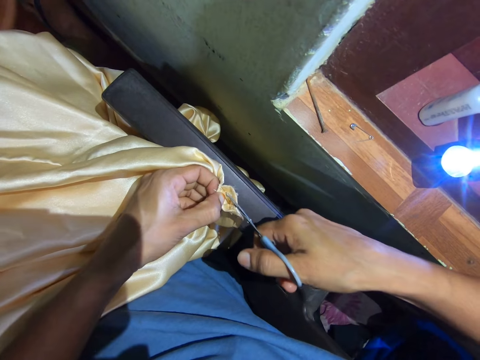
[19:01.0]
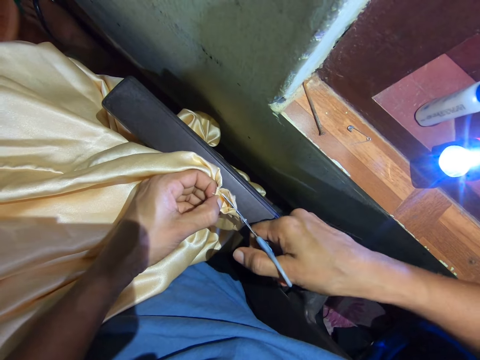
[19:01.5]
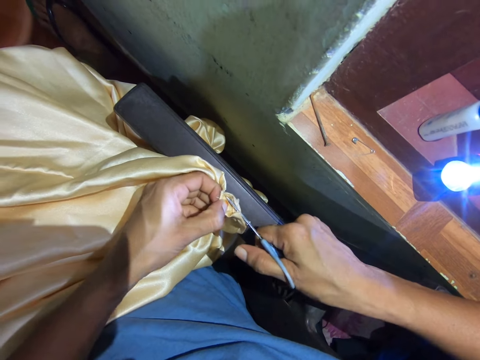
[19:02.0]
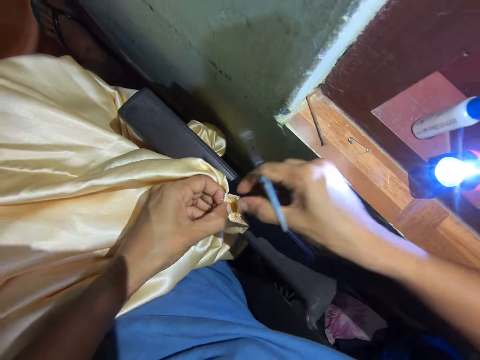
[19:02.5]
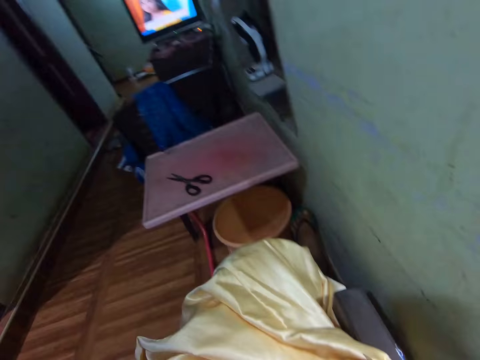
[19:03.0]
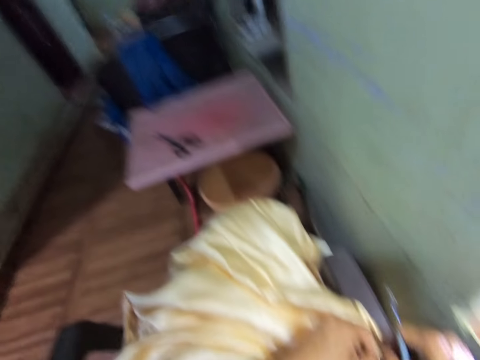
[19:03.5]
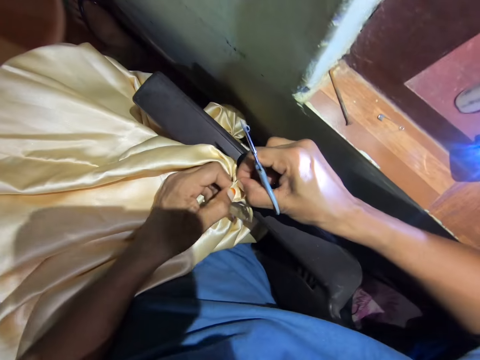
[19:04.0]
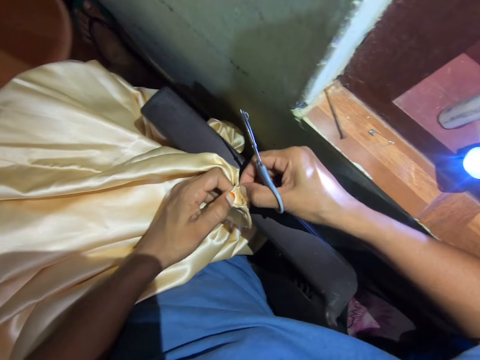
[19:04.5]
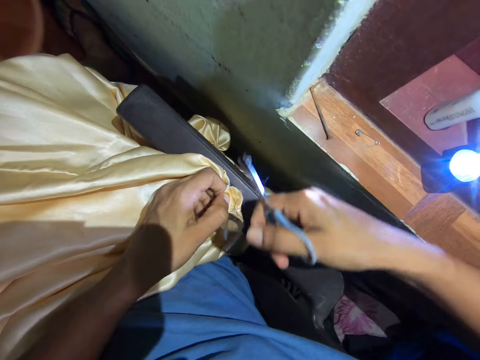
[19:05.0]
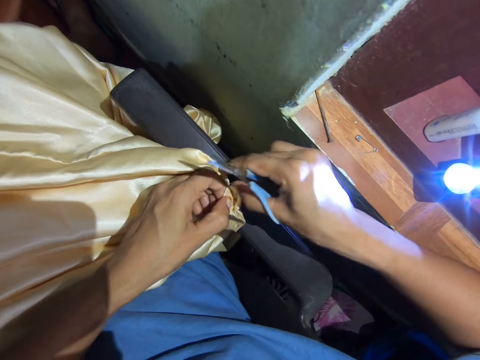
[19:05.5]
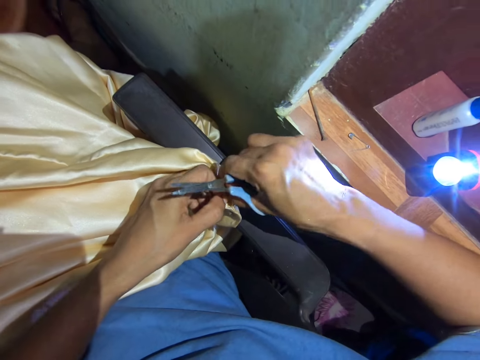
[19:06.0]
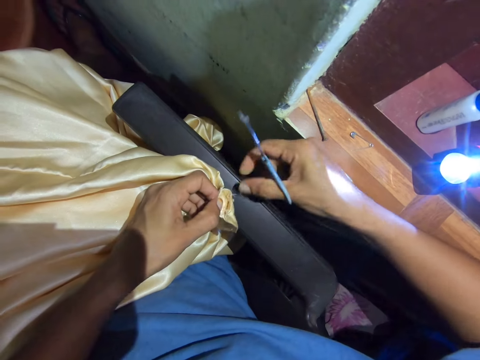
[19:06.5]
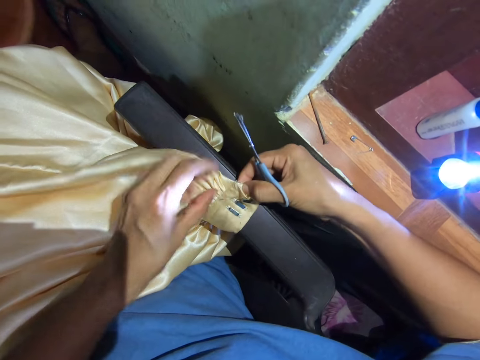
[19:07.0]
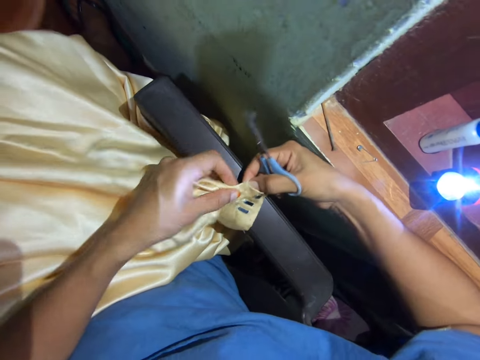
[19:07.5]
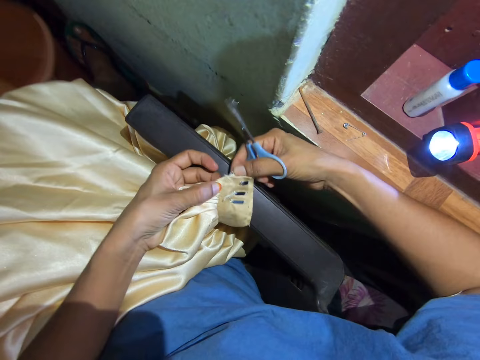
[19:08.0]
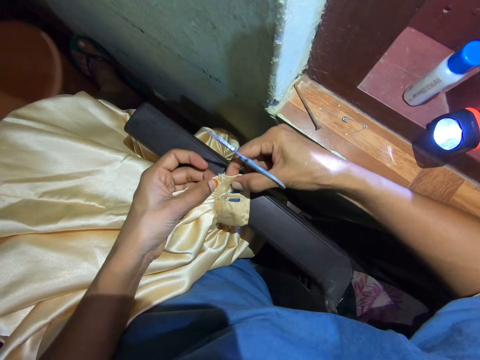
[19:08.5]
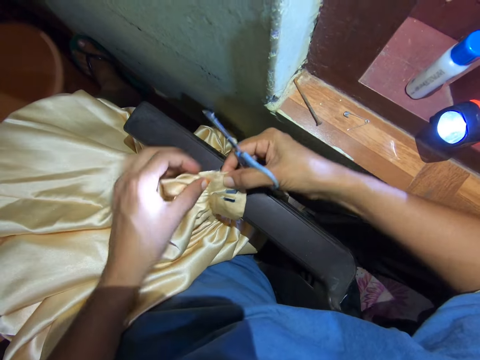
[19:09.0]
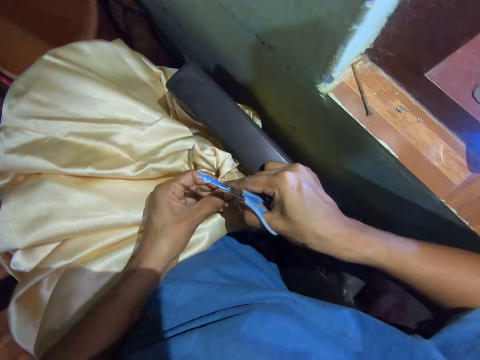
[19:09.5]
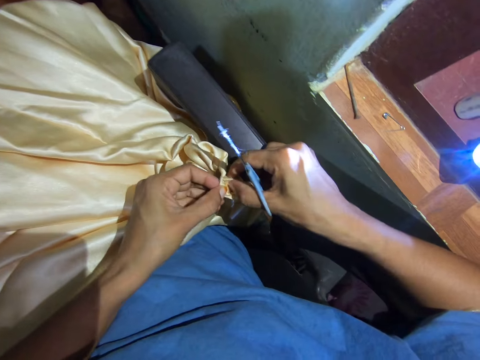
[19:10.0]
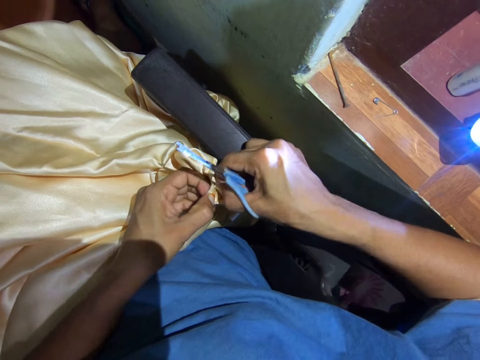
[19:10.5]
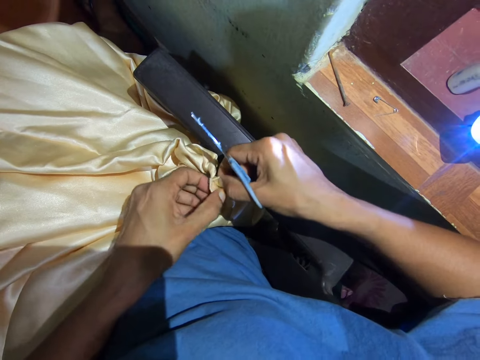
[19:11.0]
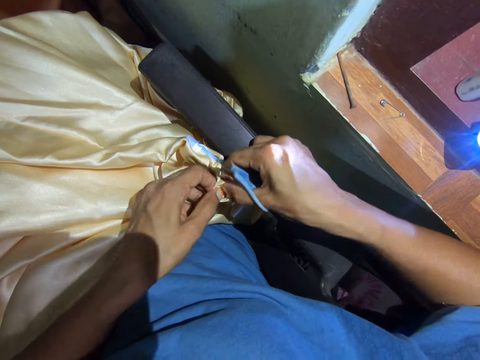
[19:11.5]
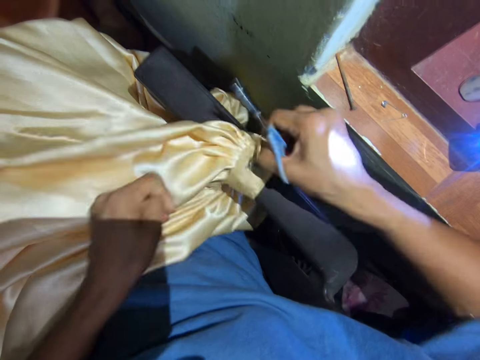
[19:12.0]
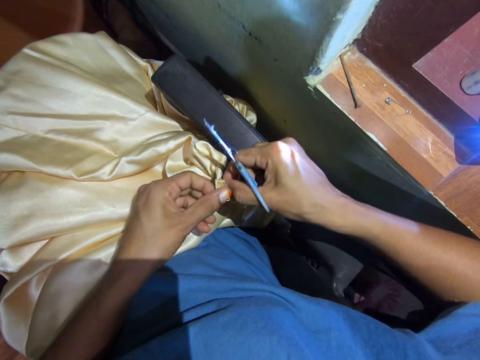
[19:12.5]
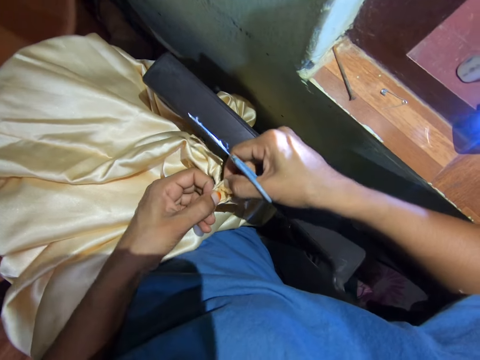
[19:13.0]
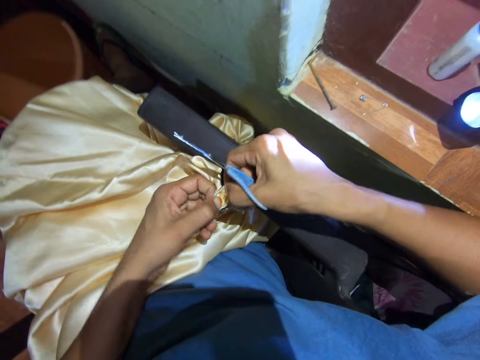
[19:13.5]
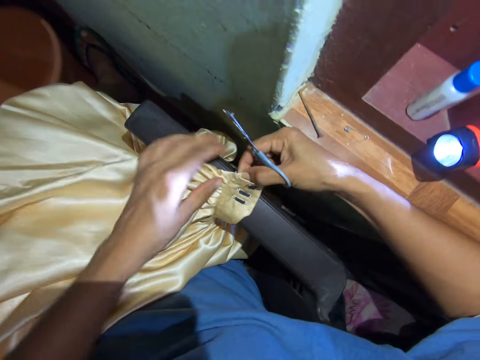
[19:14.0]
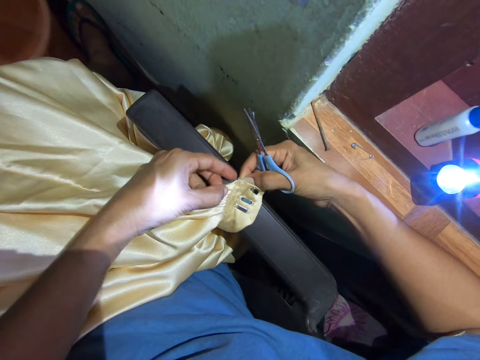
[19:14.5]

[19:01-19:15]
The camera wearer cuts the piece of cloth. She adjusts the fabric with the scissors. She looks at the television. She cuts the piece of cloth. She adjusts the fabric with her hands. She fixes the piece of cloth.

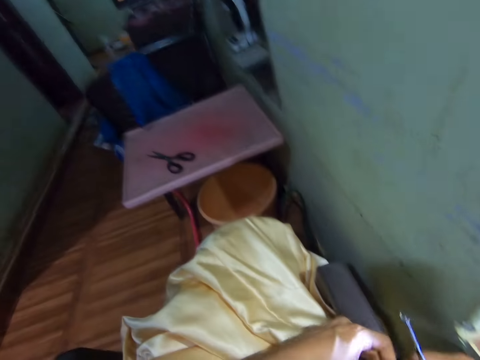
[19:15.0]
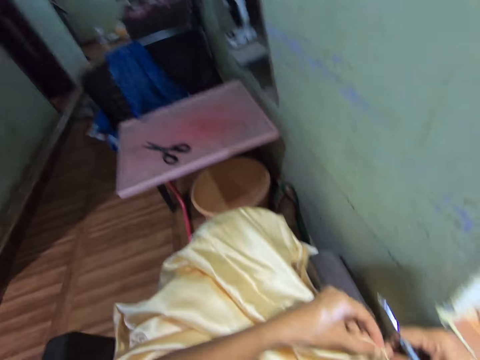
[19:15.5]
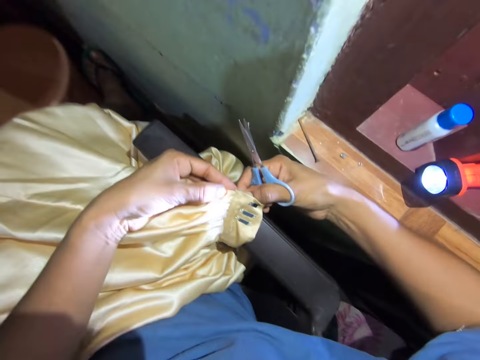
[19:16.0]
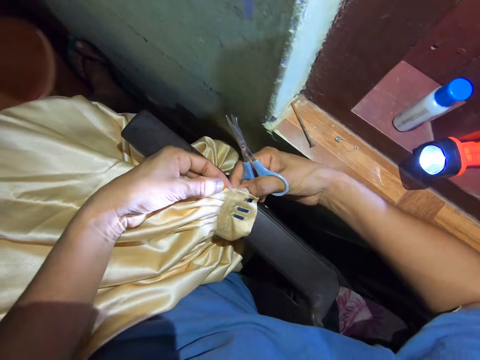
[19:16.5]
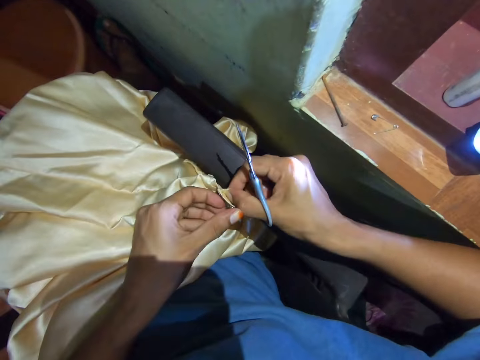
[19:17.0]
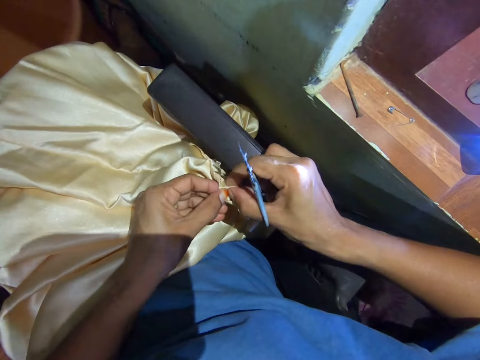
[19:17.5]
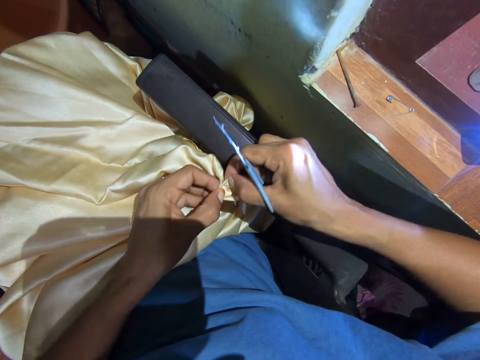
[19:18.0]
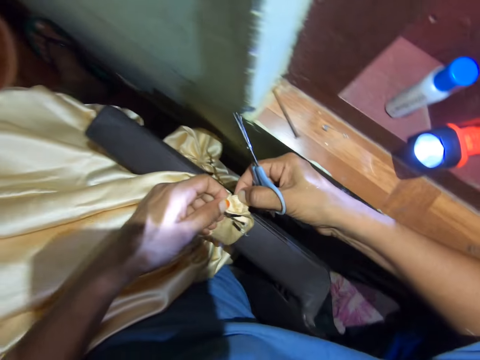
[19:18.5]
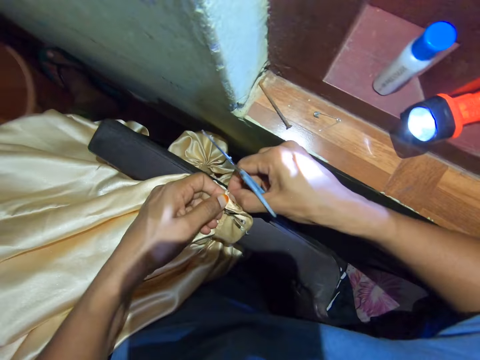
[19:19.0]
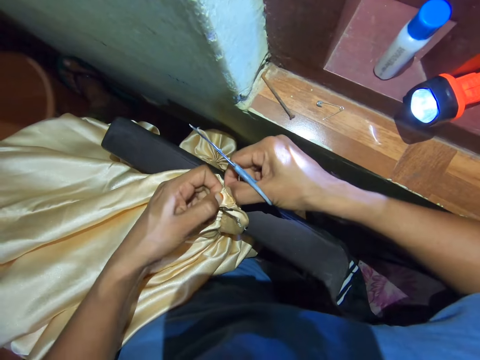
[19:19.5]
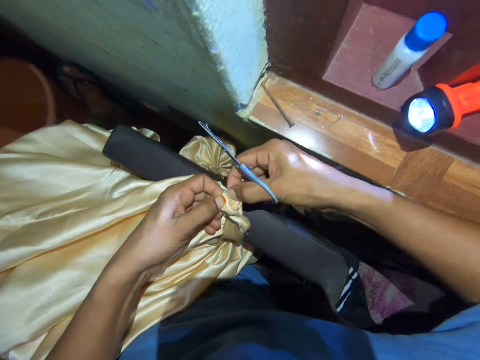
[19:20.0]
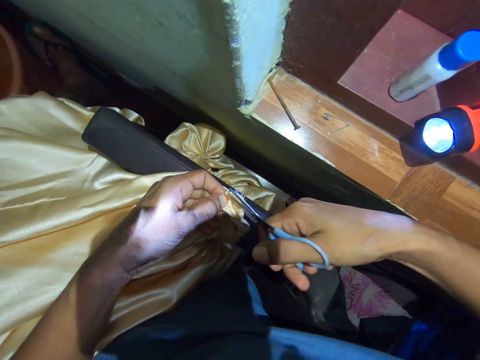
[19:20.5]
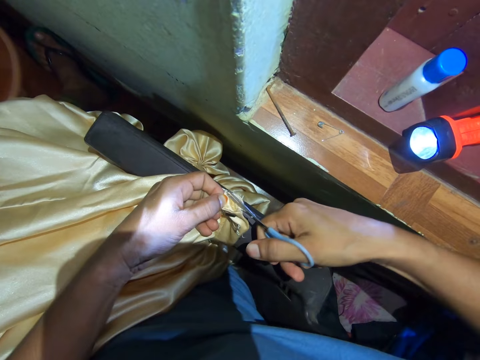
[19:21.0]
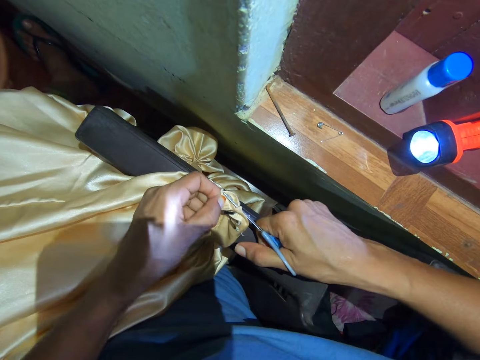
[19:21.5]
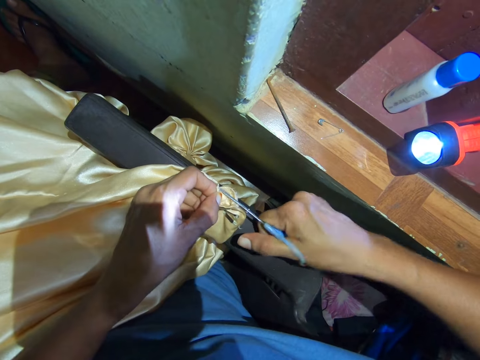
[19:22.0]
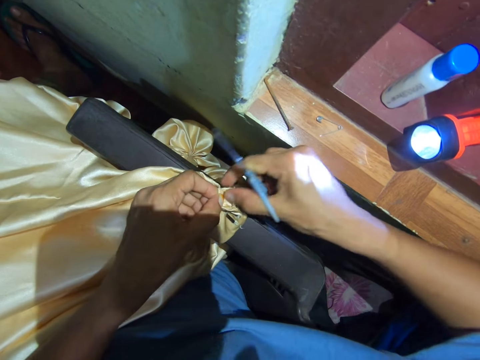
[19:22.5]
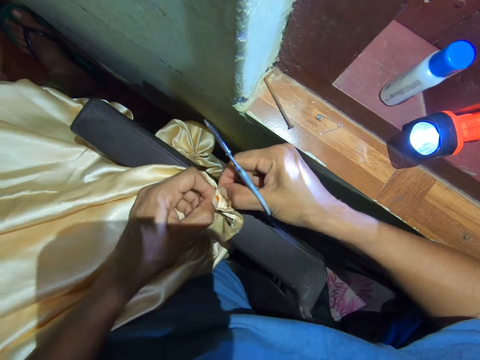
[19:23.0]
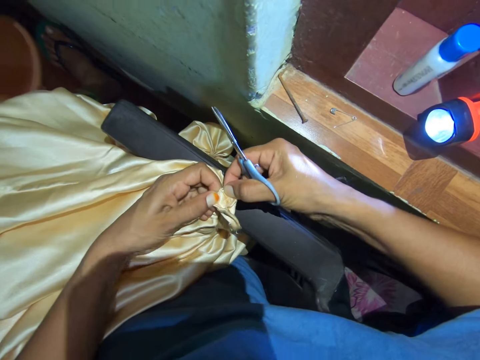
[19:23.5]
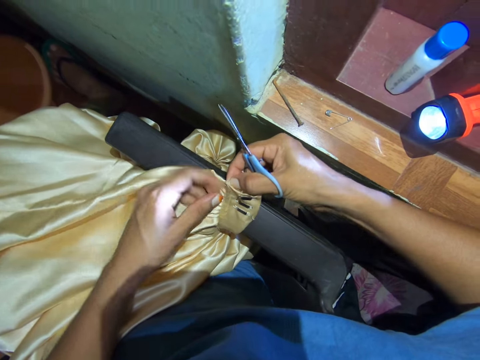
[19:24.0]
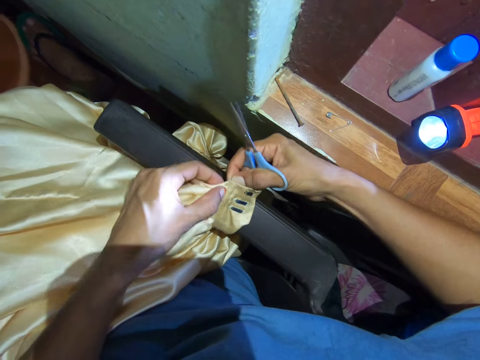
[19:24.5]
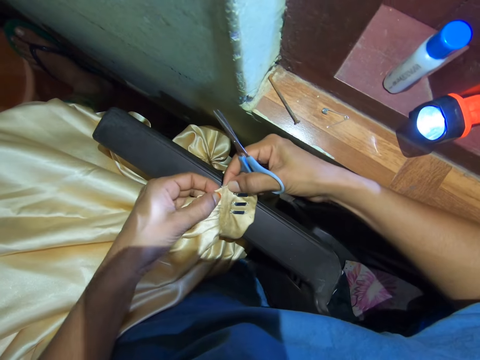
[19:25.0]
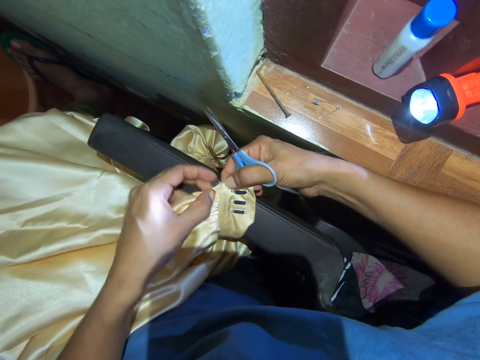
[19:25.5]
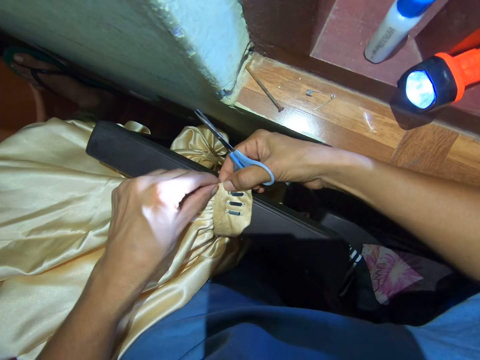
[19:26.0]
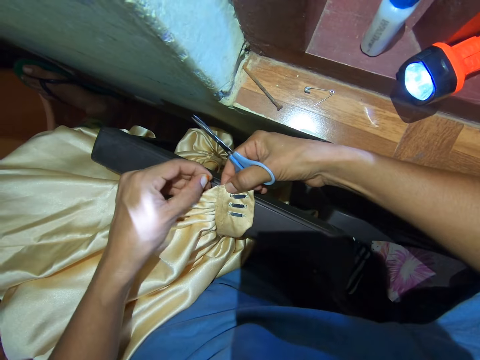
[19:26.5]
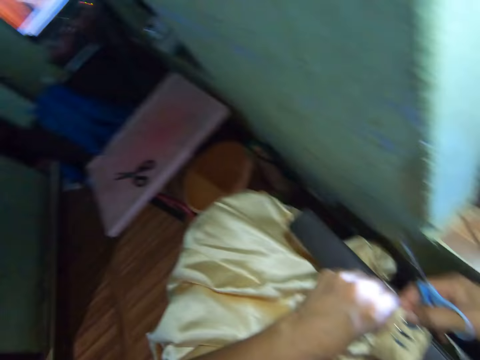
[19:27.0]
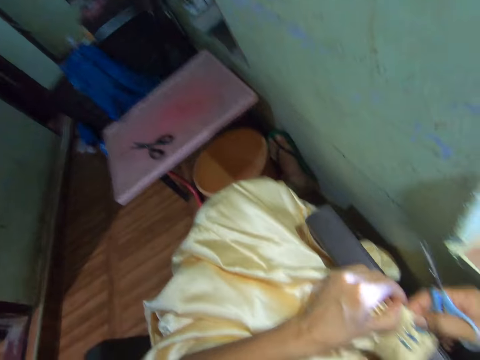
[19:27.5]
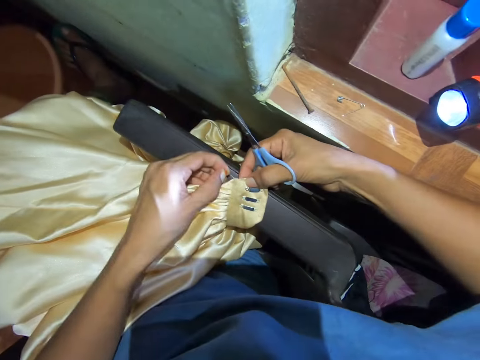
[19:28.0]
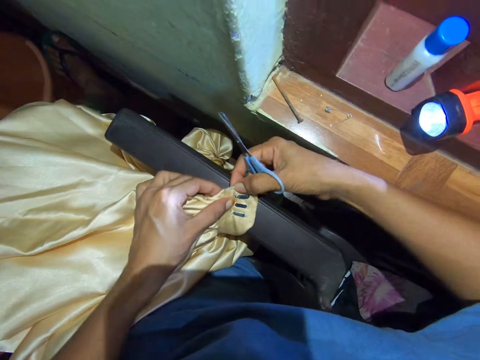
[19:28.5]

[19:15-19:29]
The camera wearer watches television. They fix the piece of cloth. They cut the piece of cloth. They adjust the fabric with the scissors. They look at the television.
